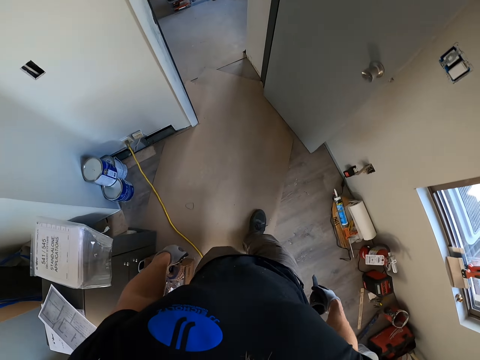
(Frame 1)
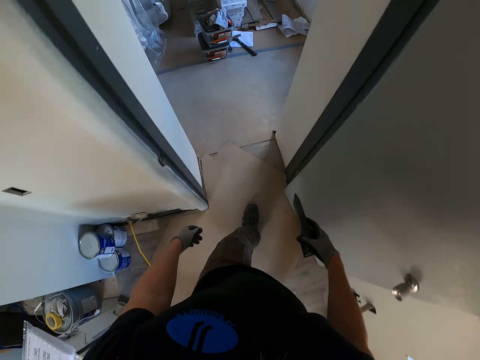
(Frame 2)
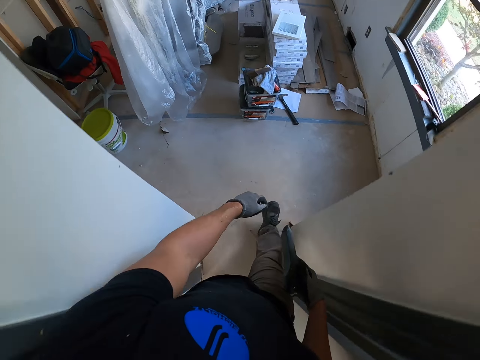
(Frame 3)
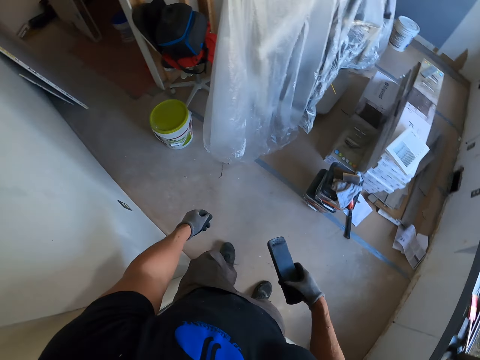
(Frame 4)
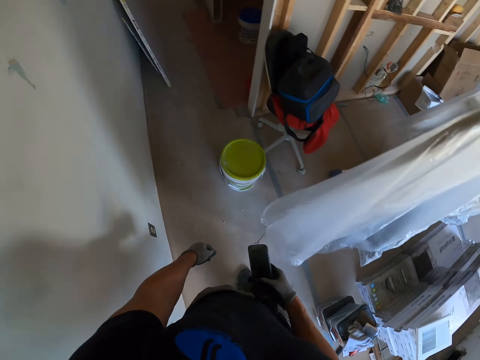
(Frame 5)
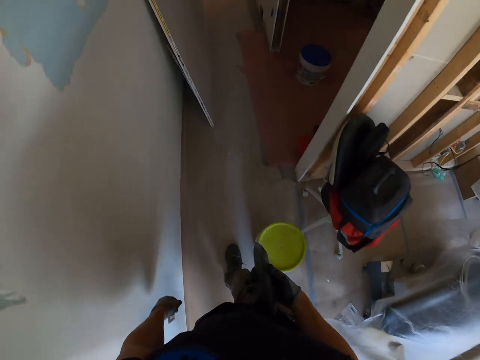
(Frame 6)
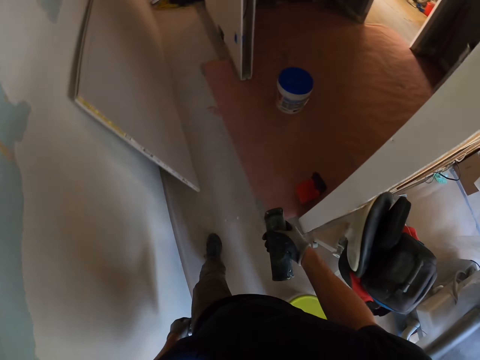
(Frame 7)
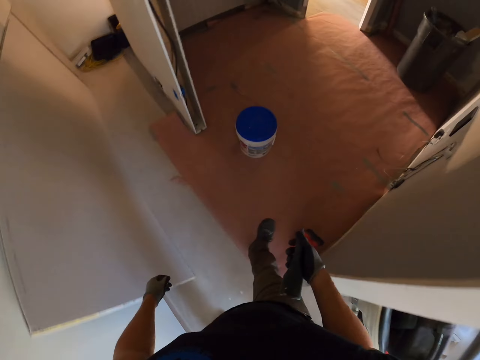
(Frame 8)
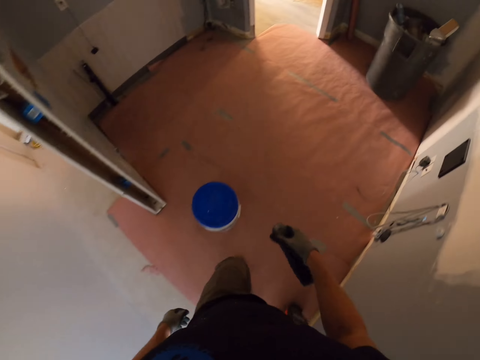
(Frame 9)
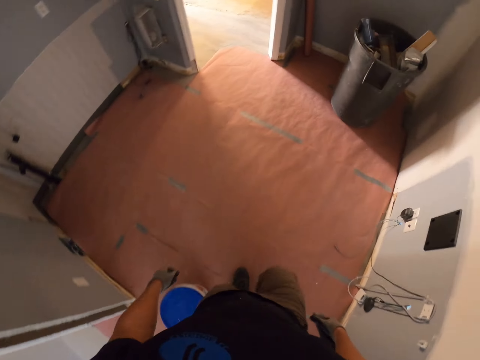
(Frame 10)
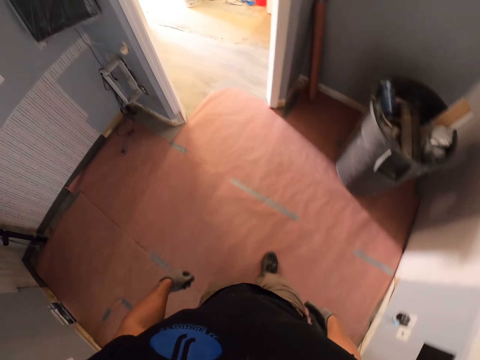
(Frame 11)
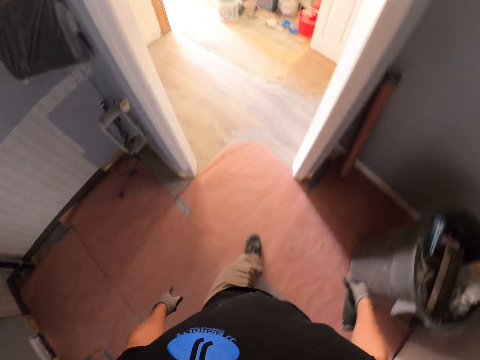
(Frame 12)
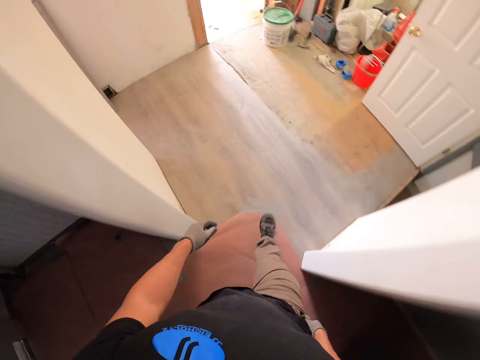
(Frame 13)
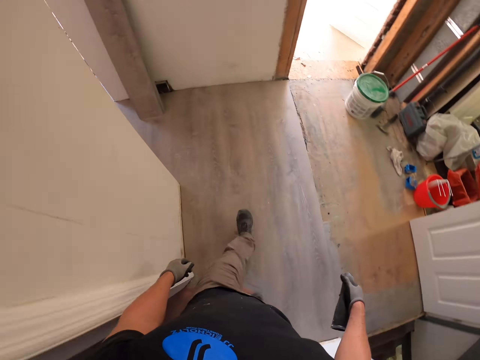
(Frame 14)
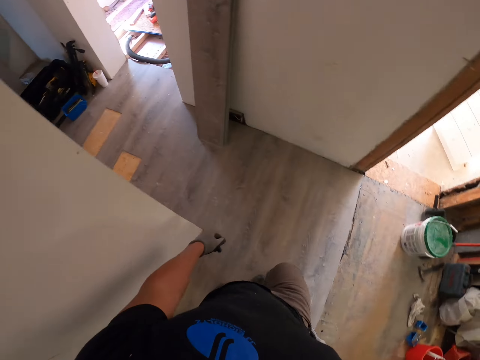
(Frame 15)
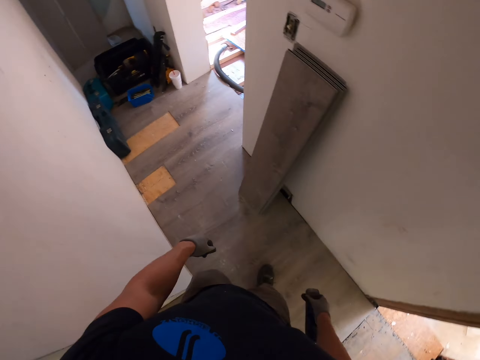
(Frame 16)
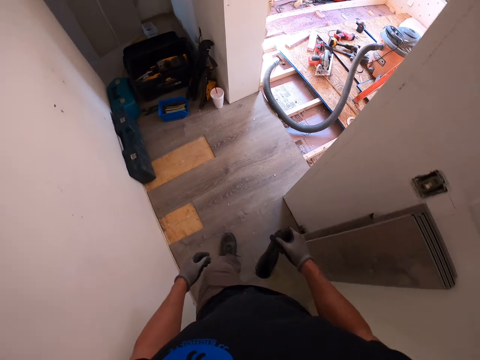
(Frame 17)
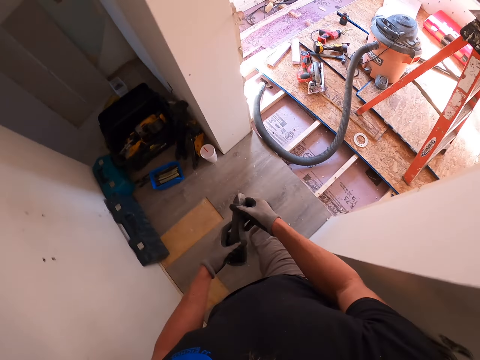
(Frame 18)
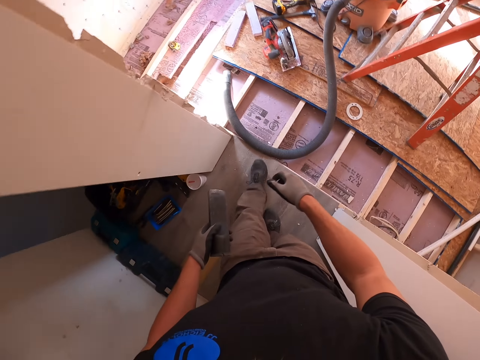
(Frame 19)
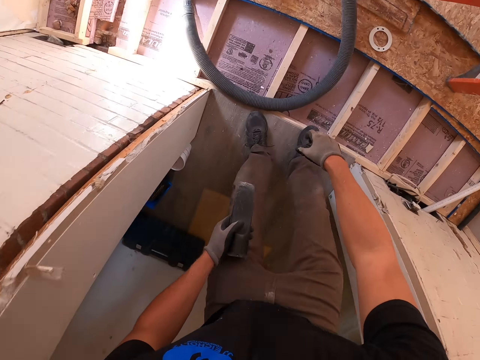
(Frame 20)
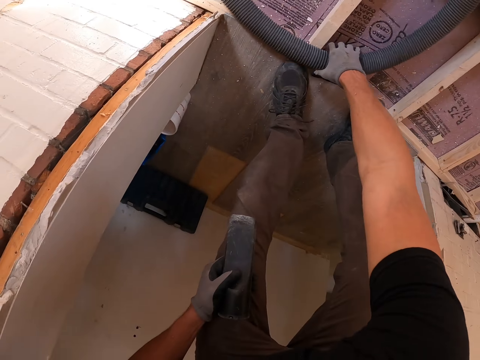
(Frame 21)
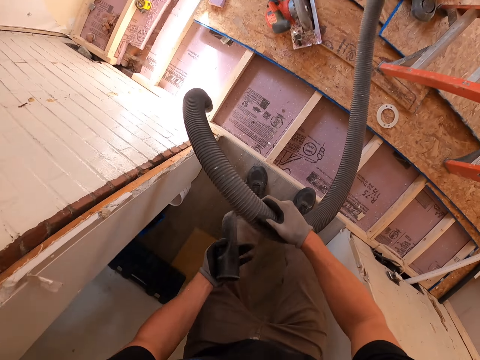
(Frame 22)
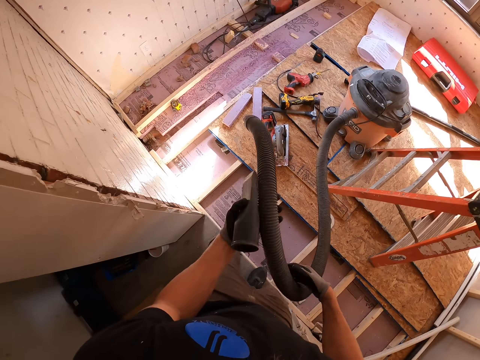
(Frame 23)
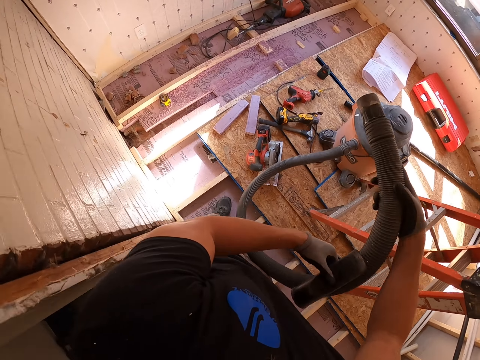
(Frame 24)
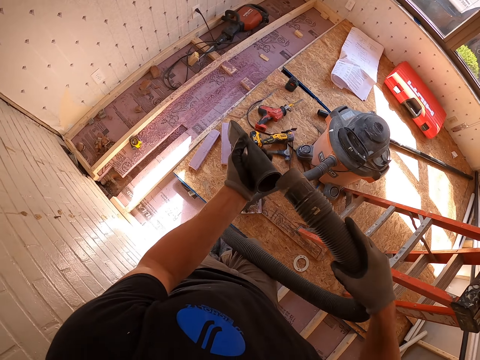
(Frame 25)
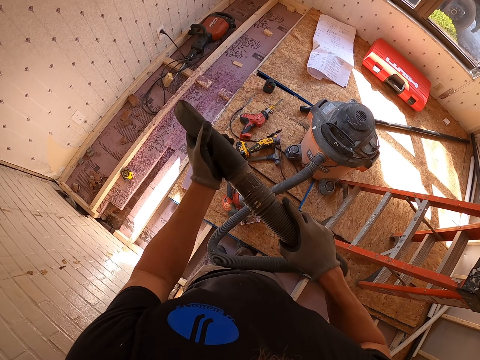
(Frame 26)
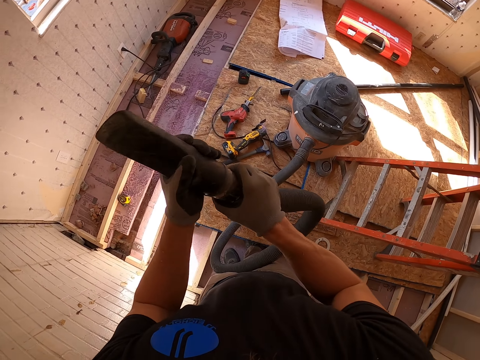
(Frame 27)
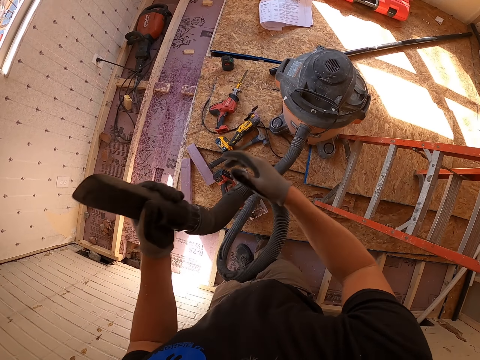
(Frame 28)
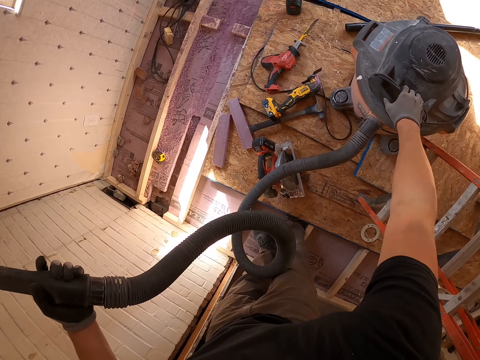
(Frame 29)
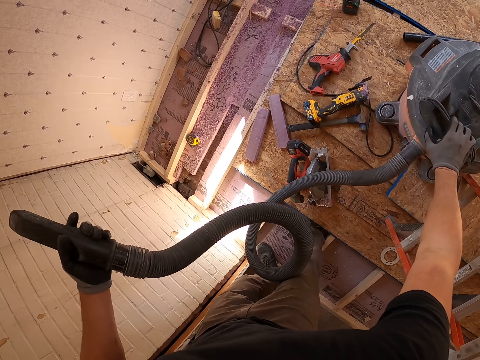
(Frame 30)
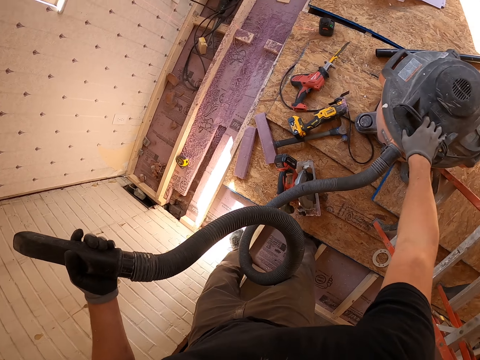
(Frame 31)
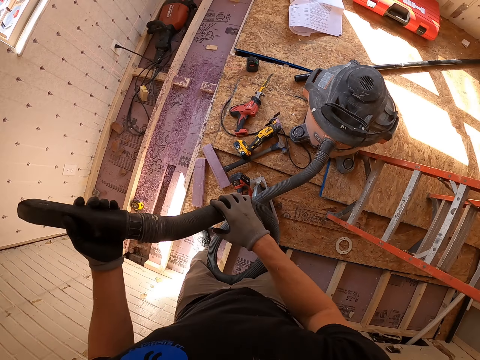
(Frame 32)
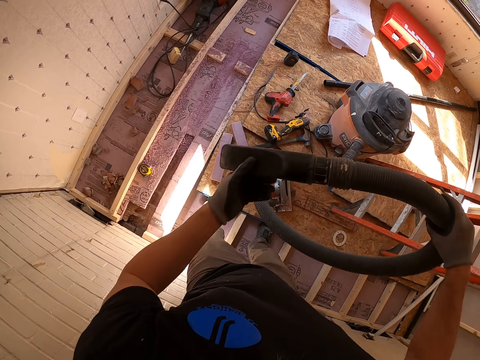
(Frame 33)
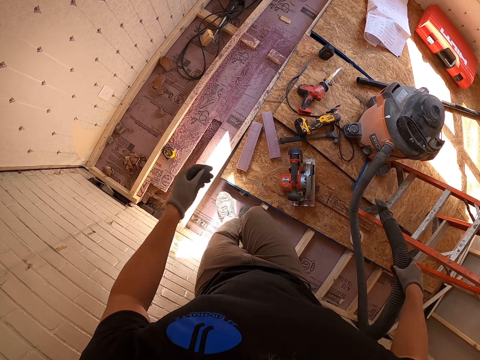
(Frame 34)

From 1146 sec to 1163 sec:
The camera wearer moves the pipe. They fix something to the pipe. They pick the air blower machine pipe. They put on the air blower machine.

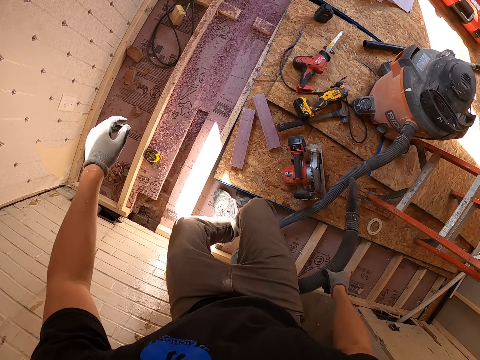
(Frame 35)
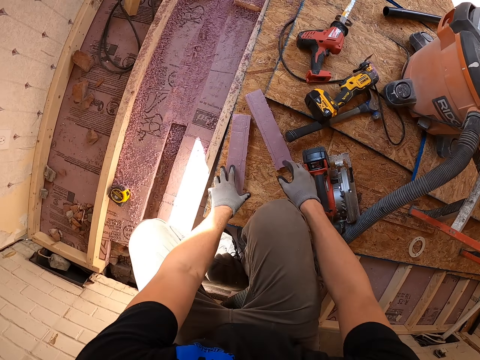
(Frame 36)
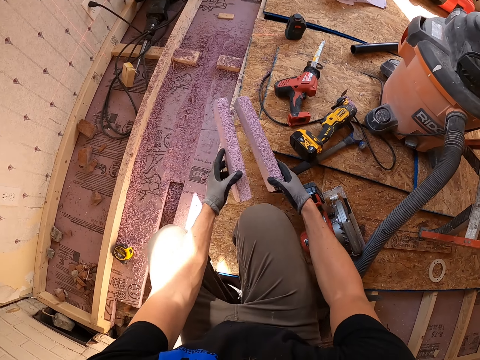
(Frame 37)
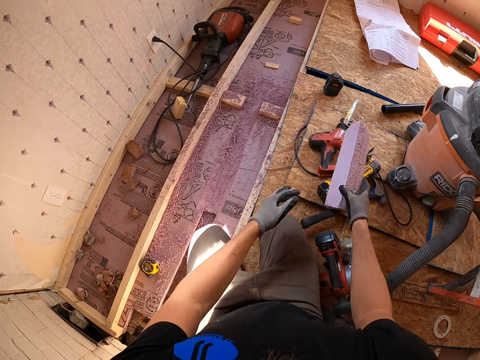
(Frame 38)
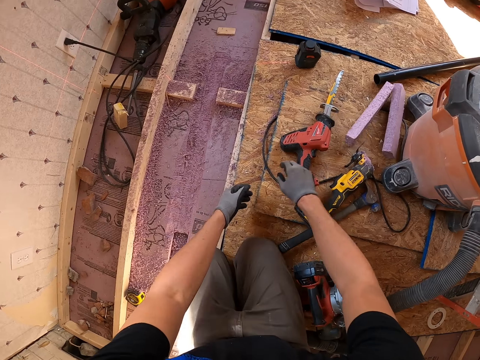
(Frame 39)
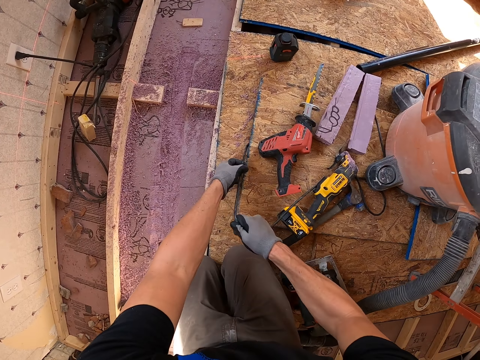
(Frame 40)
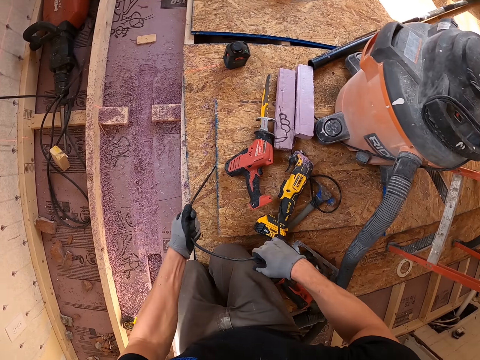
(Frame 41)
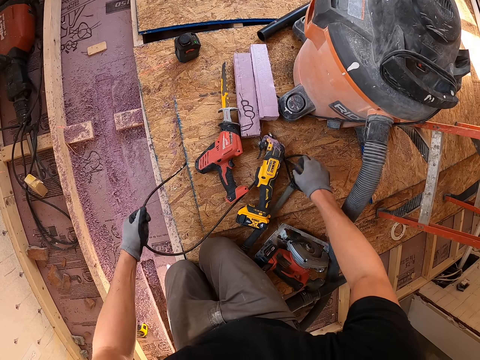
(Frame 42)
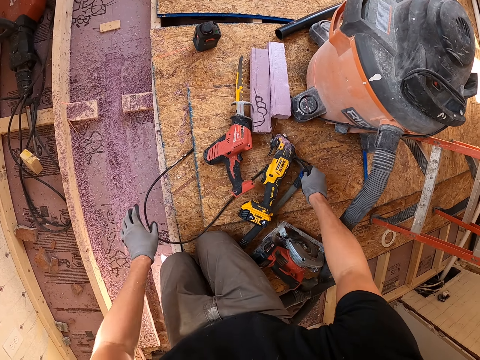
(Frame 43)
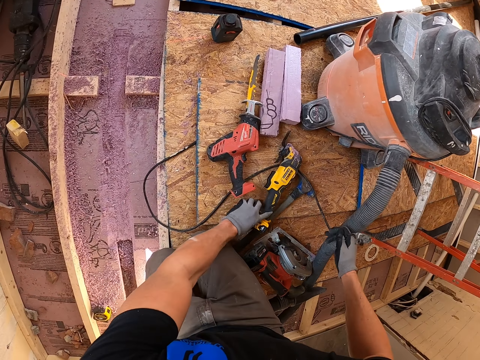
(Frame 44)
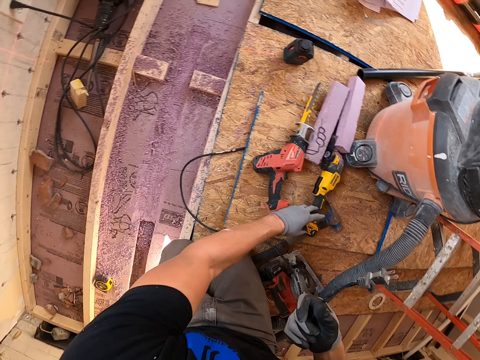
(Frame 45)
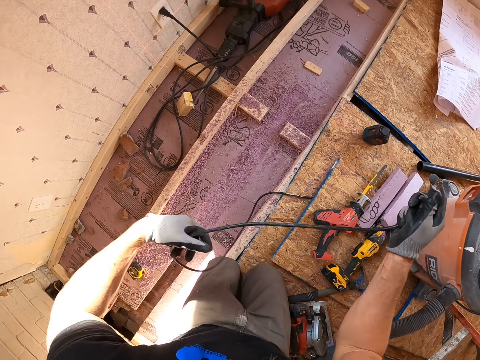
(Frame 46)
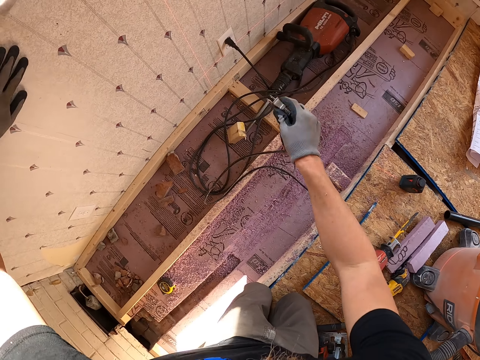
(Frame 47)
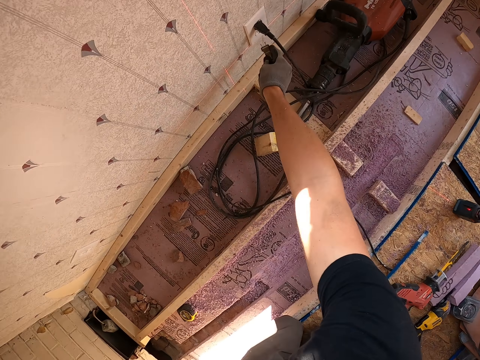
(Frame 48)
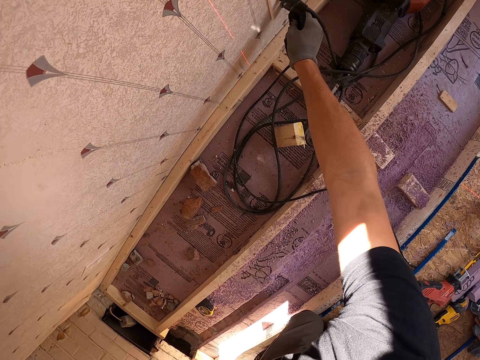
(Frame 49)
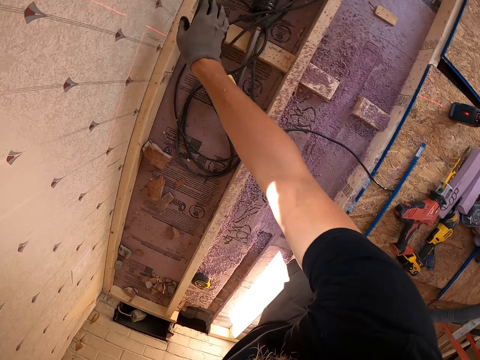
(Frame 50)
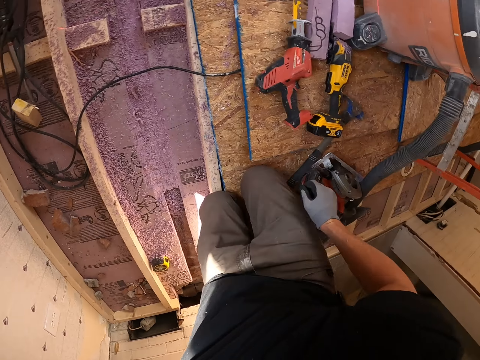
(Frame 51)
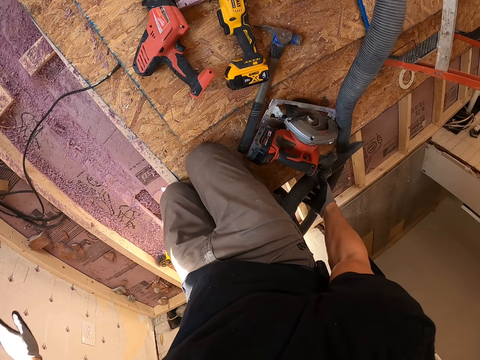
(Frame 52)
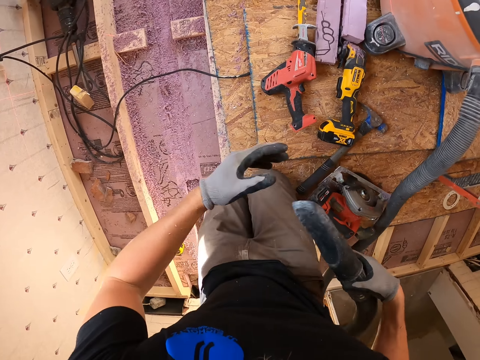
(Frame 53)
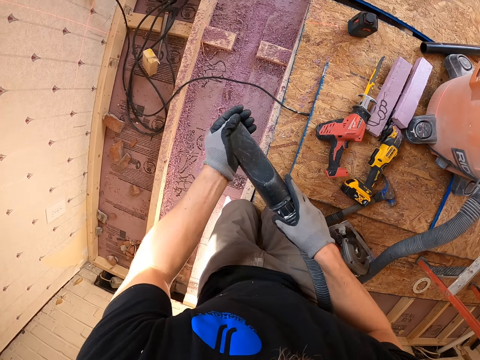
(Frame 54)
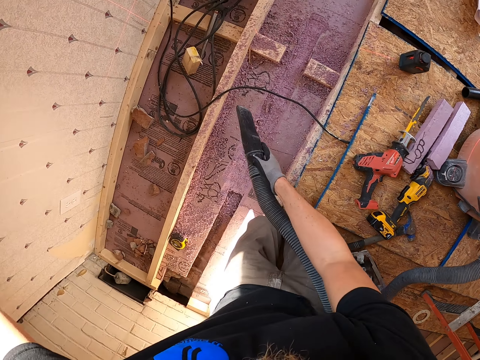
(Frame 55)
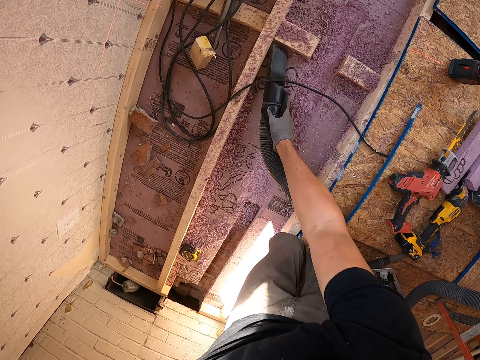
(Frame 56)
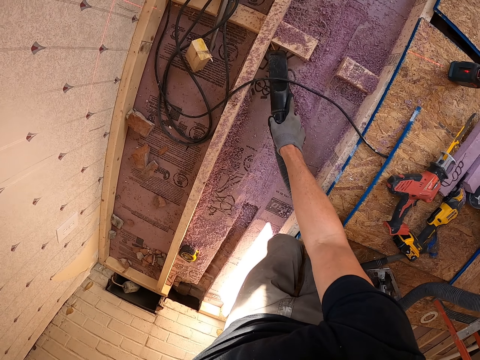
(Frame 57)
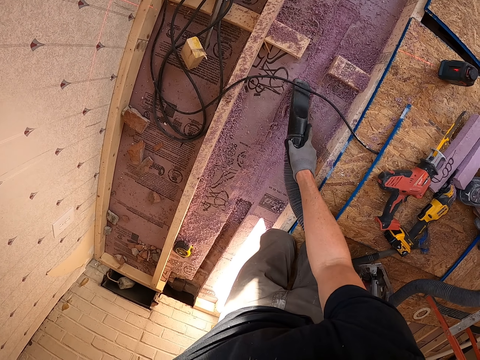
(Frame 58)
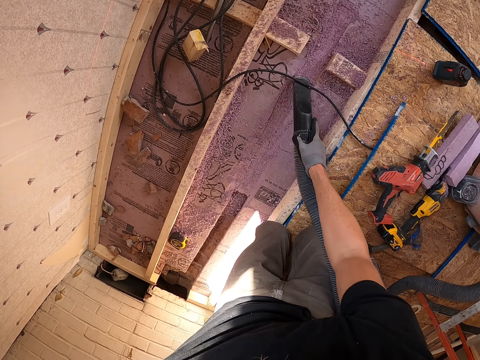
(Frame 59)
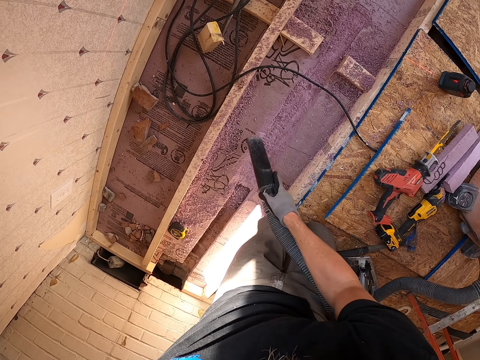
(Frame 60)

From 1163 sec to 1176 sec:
The camera wearer moves the woods. They pick up the sponge and put the sponges on the ground. They move the wire cables. They fix the wire cable to the socket. They pick the pipe. They clean the floor.
